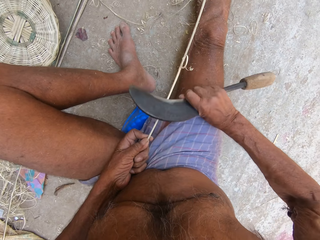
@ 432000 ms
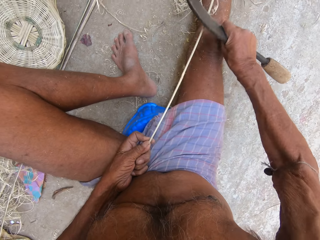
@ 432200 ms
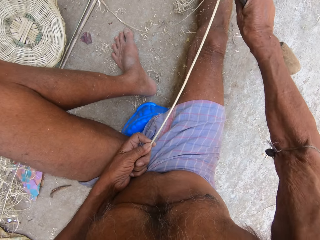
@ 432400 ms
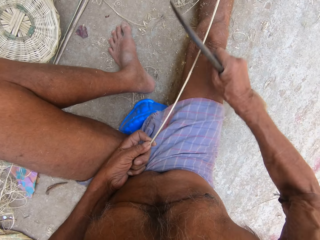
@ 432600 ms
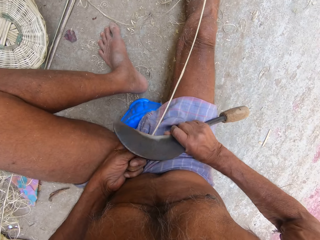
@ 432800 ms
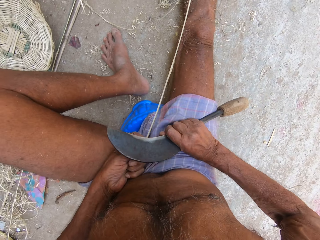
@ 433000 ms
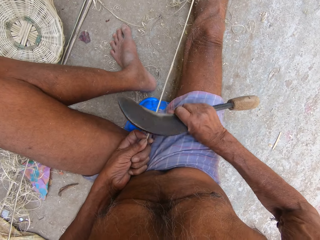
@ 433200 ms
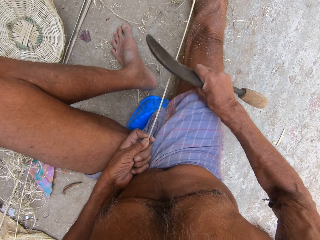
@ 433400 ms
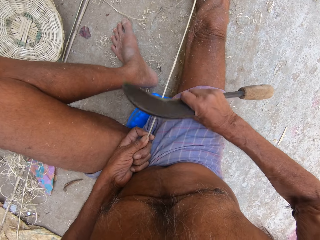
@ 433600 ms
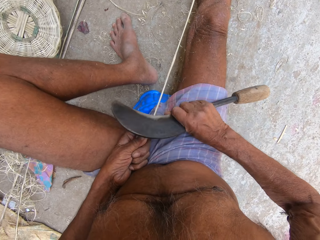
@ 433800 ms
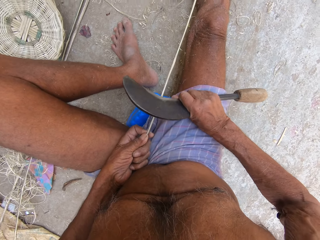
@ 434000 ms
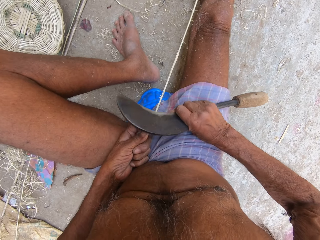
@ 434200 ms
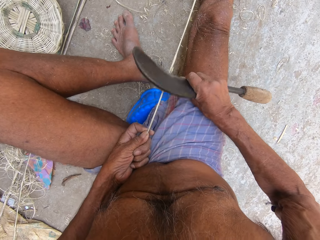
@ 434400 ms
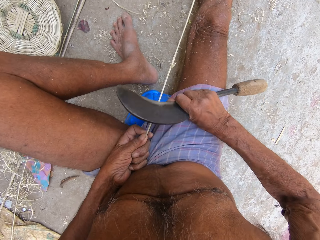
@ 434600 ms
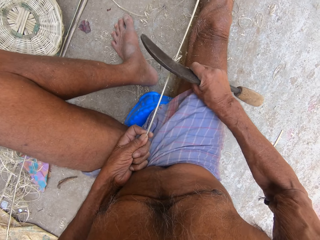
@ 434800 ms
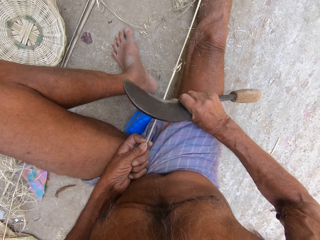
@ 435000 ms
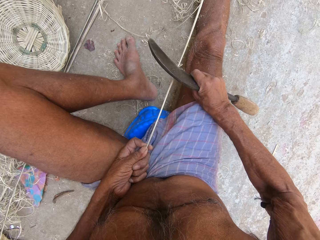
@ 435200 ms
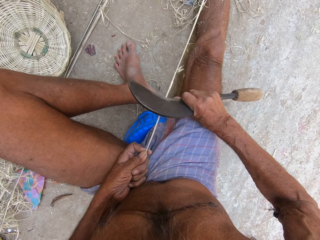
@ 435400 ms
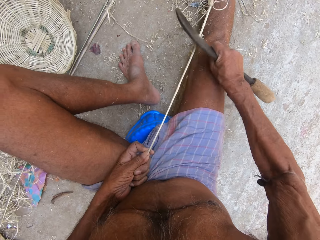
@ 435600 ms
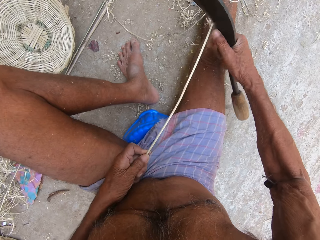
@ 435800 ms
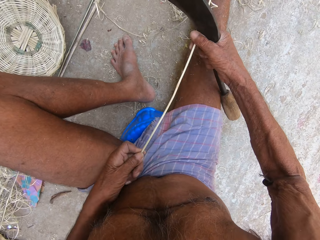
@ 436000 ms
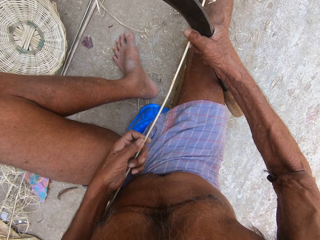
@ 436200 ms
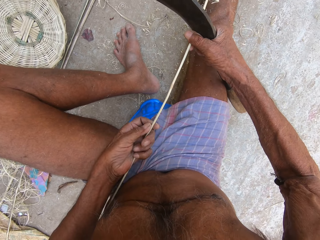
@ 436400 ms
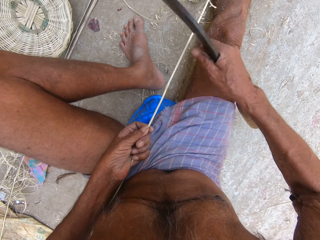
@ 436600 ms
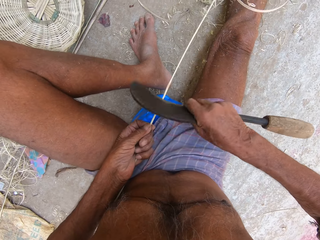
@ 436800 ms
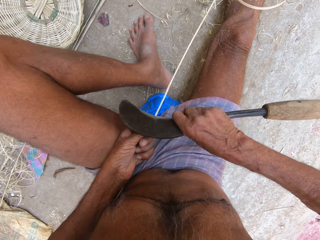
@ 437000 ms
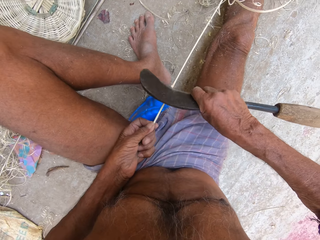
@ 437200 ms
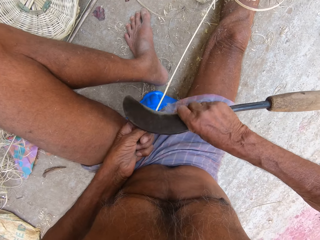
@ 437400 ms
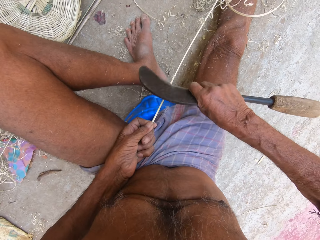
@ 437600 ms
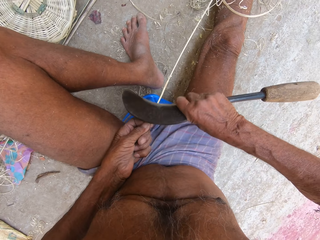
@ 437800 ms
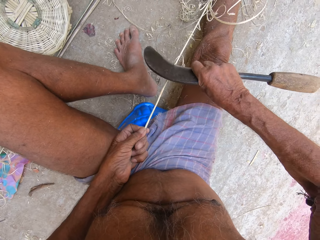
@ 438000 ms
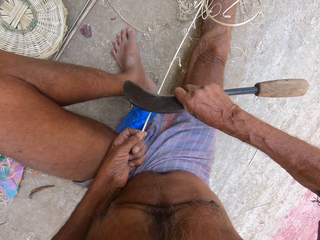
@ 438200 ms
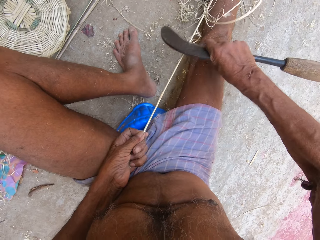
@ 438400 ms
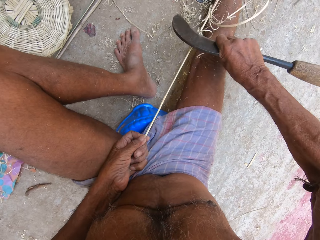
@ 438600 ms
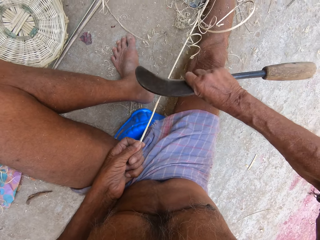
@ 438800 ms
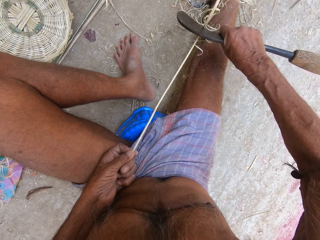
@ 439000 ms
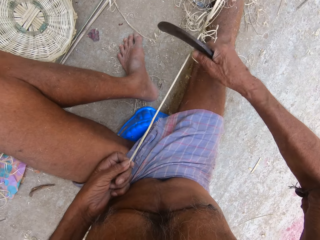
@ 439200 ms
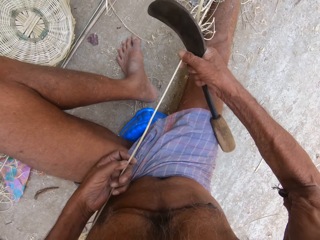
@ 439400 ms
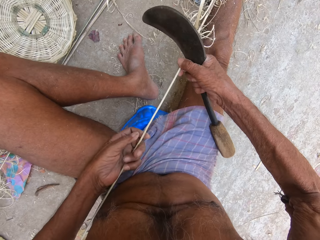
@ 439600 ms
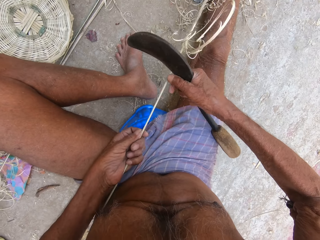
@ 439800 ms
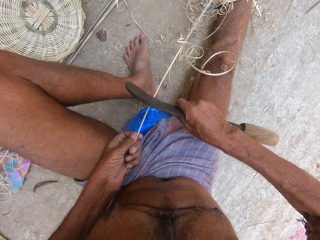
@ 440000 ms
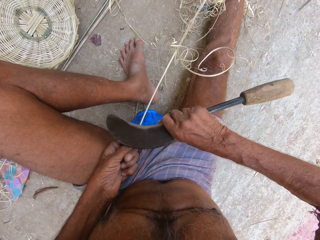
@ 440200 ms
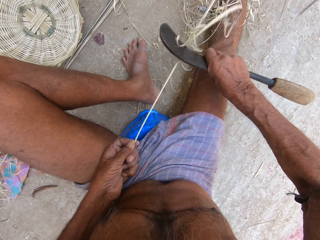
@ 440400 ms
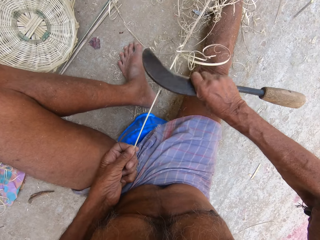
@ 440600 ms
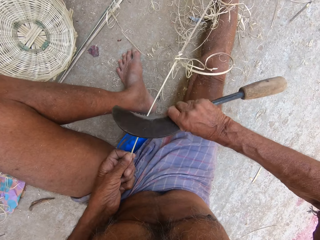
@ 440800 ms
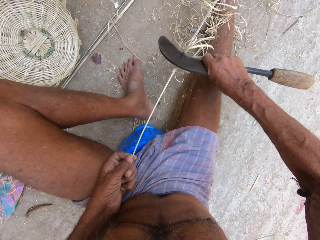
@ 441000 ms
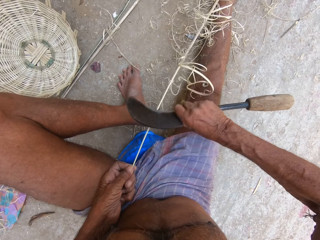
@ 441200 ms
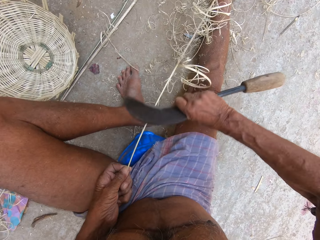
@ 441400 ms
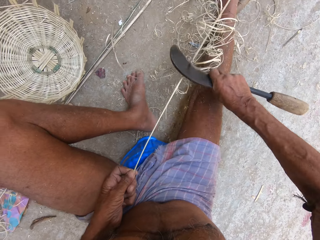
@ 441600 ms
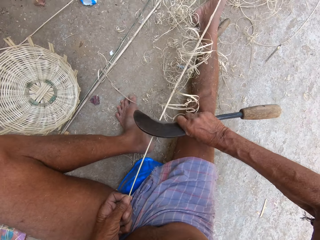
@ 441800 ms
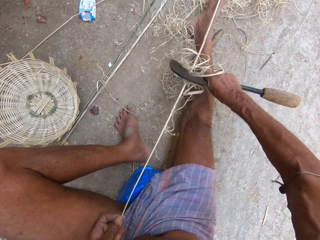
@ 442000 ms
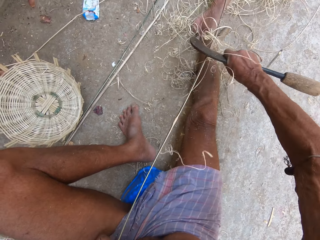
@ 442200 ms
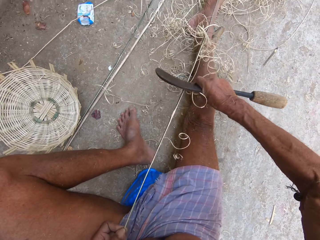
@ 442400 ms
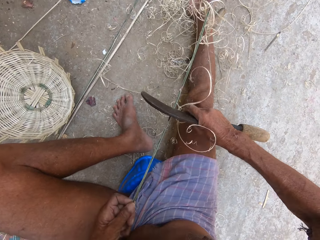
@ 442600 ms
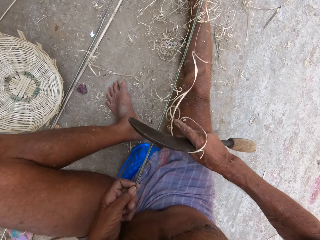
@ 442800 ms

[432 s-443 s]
The camera wearer adjusts the palm frond with both hands. He trims the palm frond in his left hand with the kukri knife in his right hand. He adjusts the palm frond with both hands. He trims the palm frond in his left hand with the kukri knife in his right hand.

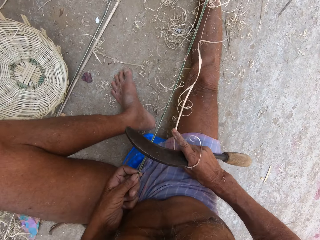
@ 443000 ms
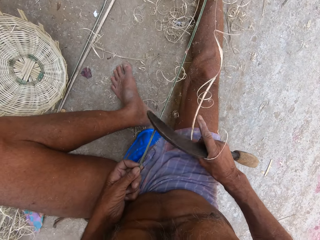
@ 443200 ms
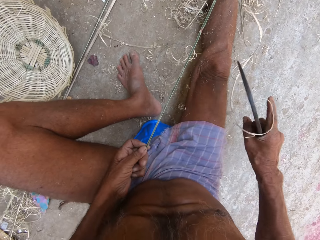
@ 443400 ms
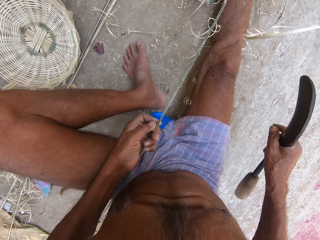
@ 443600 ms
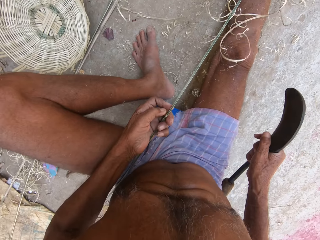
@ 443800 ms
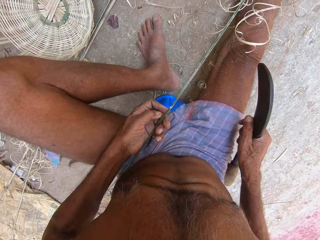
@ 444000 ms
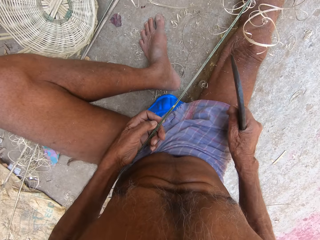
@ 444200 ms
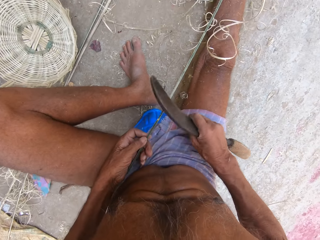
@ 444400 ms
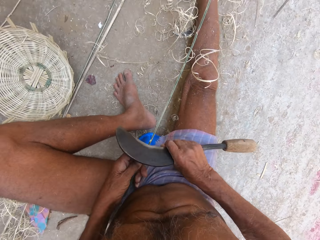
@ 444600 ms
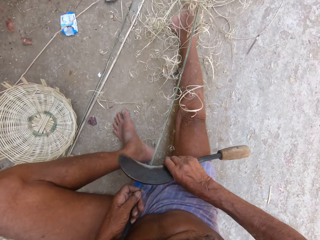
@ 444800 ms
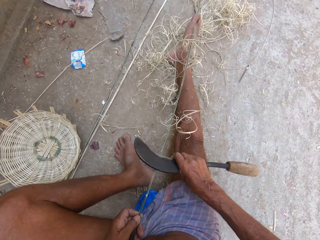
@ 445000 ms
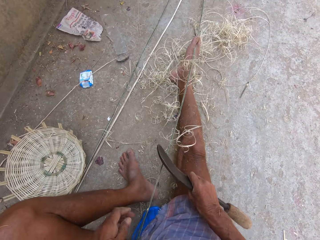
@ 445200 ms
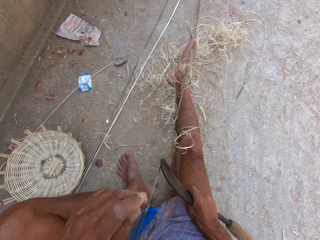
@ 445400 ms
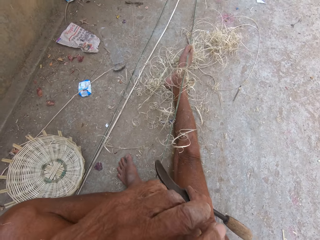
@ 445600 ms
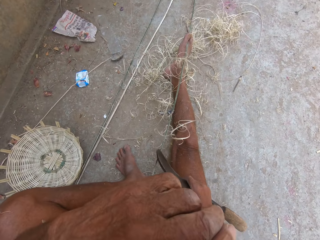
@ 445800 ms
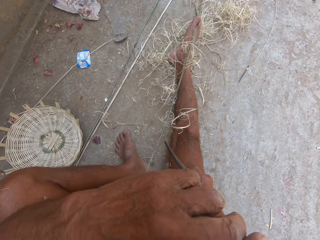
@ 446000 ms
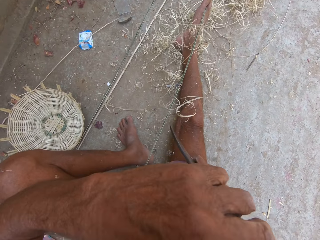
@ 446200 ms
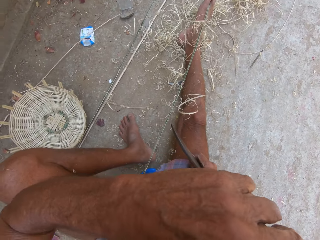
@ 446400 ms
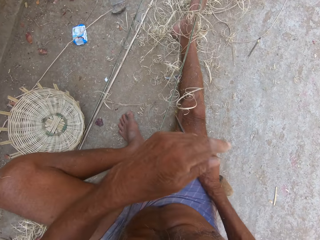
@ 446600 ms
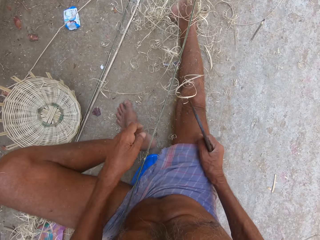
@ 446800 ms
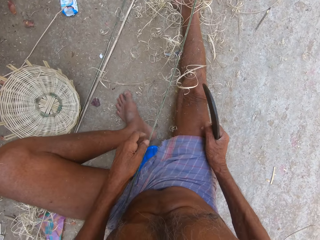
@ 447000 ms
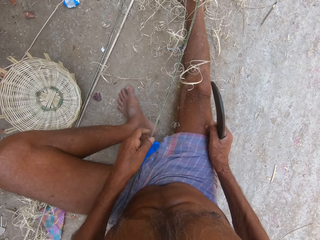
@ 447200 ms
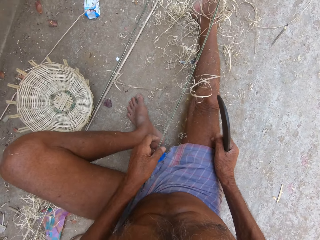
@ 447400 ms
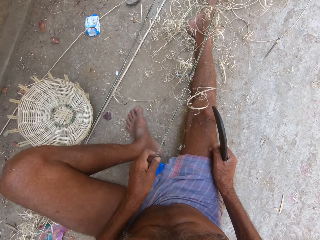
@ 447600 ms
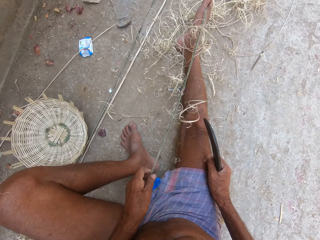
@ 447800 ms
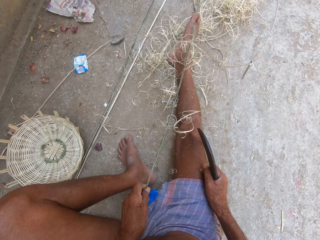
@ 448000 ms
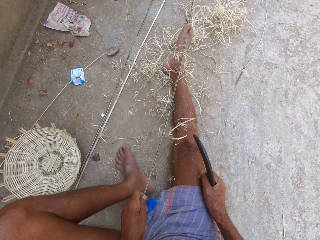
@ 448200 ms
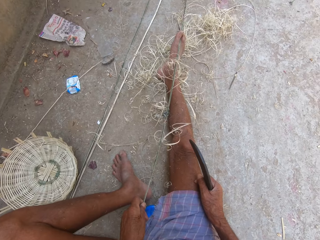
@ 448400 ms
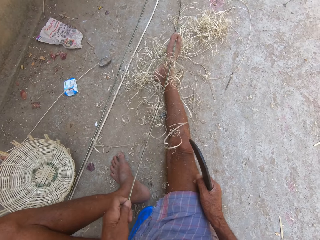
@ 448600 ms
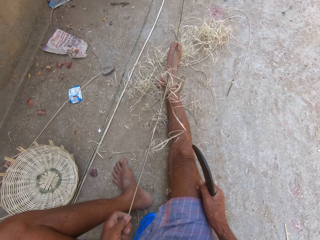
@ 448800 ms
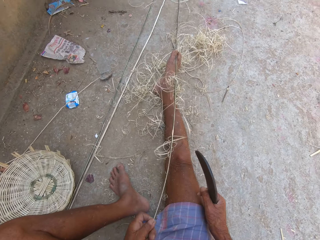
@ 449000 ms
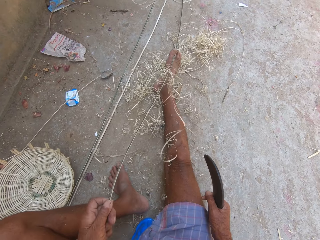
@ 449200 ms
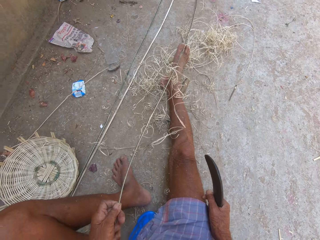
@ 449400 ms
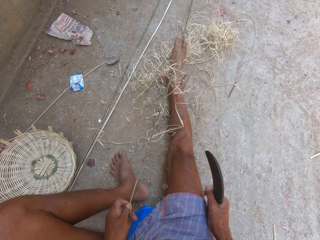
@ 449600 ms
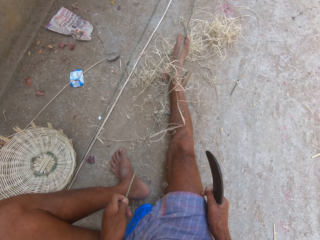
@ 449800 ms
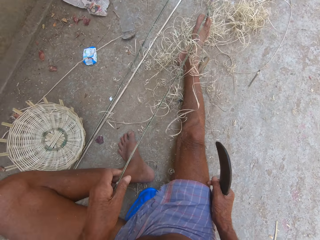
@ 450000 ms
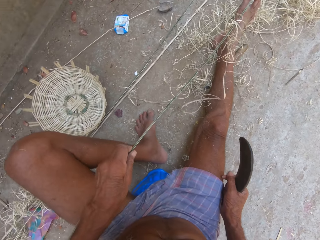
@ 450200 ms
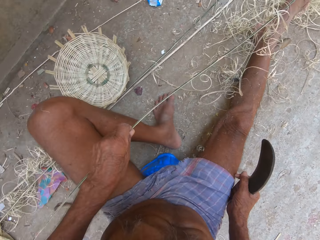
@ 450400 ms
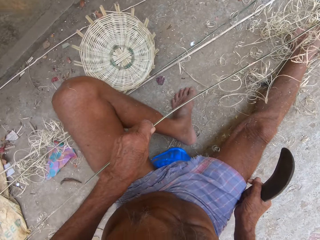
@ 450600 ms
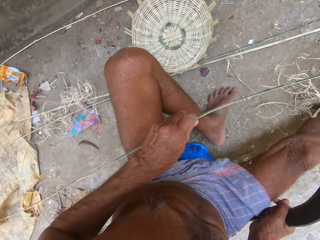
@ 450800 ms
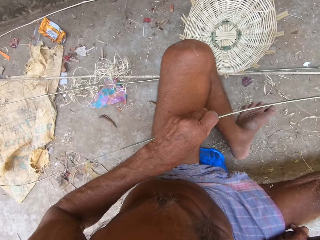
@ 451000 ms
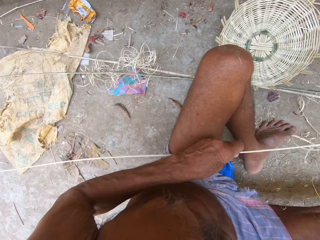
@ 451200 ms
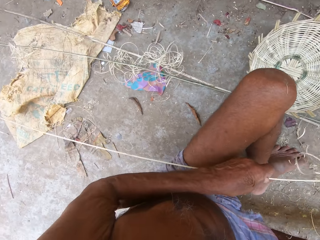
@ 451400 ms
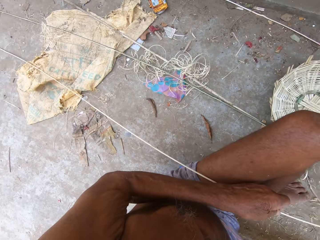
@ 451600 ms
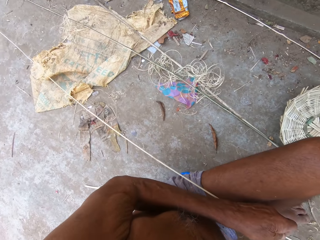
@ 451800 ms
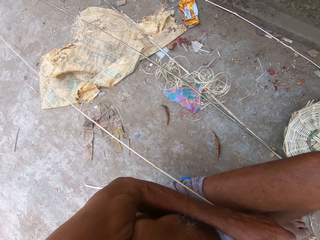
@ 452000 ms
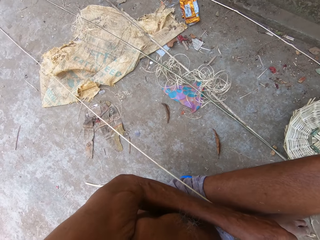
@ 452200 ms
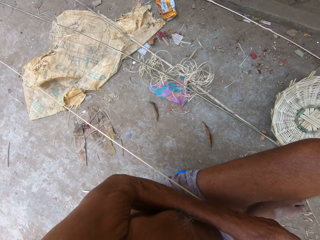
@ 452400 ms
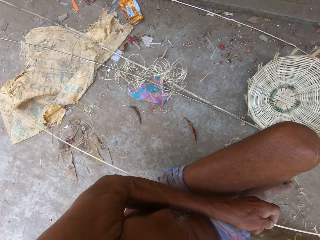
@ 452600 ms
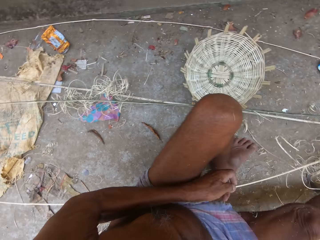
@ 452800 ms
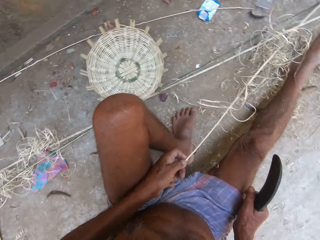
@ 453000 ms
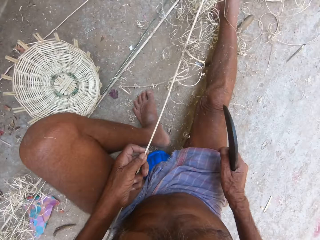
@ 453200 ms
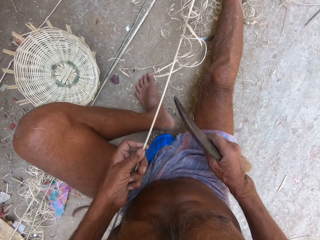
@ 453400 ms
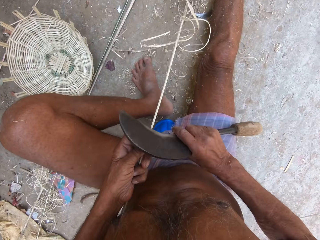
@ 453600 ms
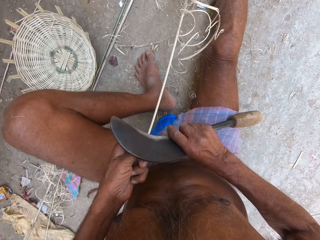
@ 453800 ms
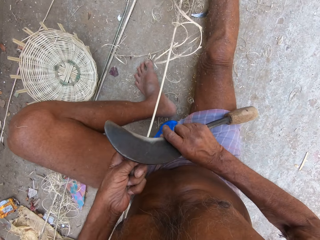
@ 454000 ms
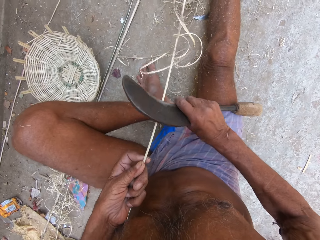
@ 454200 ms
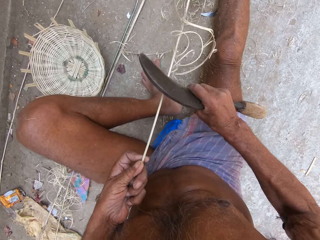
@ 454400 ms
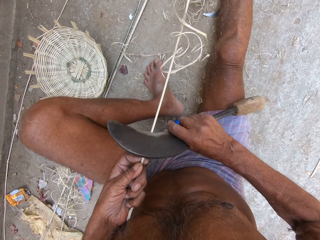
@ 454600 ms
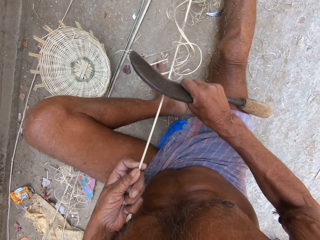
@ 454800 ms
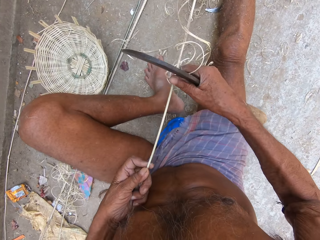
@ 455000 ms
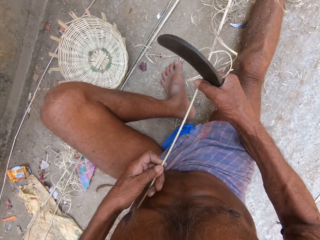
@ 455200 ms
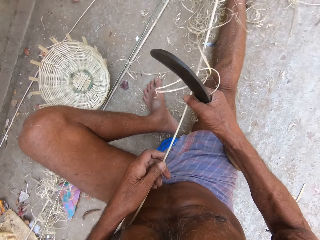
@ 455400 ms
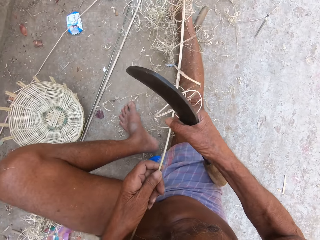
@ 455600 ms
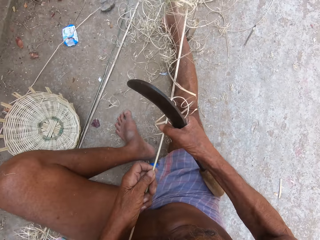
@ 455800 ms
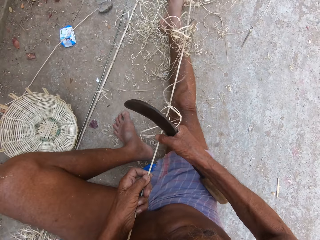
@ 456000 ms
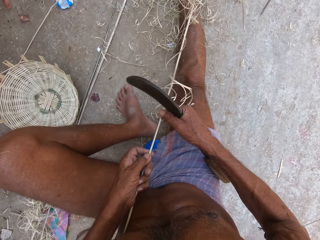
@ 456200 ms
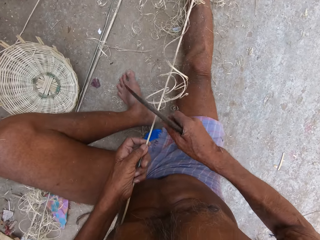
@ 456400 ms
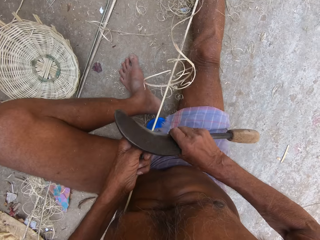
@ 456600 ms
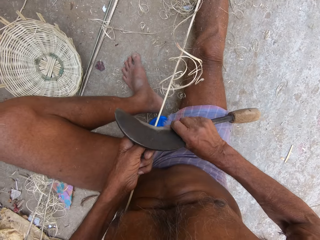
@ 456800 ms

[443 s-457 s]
The camera wearer moves the palm frond on the floor with the kukri knife in his right hand. He trims the palm frond in his left hand with the kukri knife in his right hand. He wipes the face. He holds the palm frond on his leg with his left hand. He moves the palm frond with his left hand. He pulls the bamboo strands. He trims the palm frond in his left hand with the kukri knife in his right hand. He peels the bamboo strand. He adjusts the palm frond with both hands. He trims the palm frond in his left hand with the kukri knife in his right hand.
